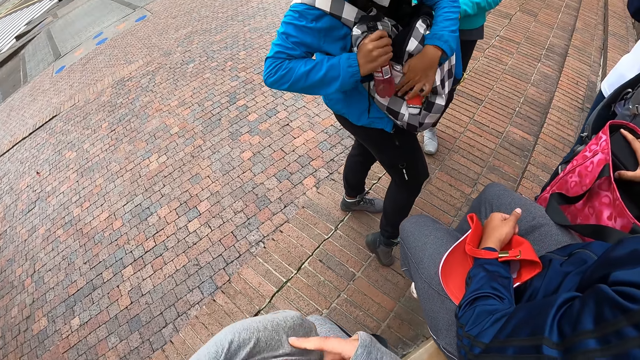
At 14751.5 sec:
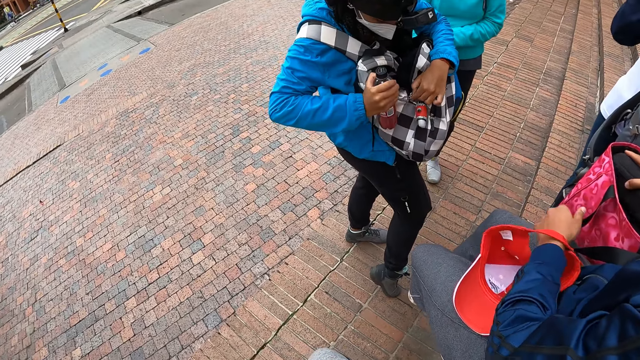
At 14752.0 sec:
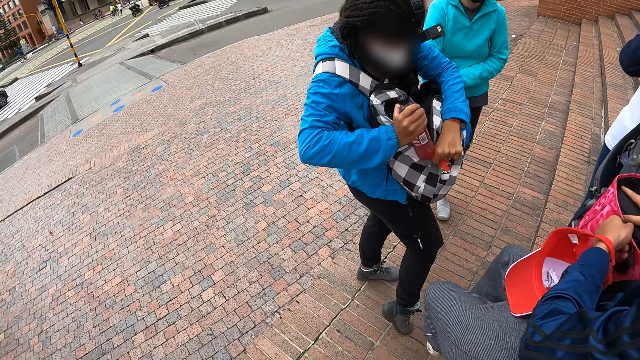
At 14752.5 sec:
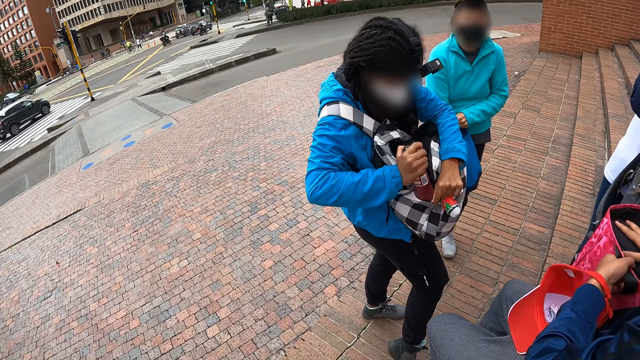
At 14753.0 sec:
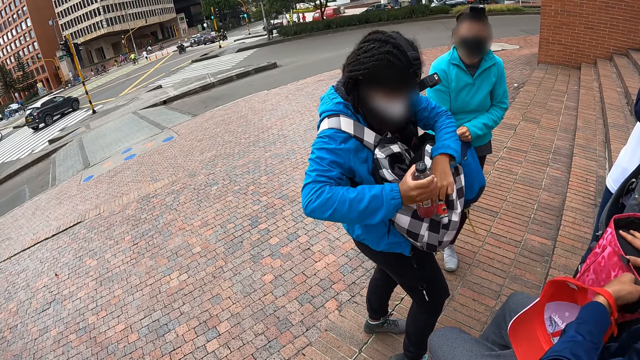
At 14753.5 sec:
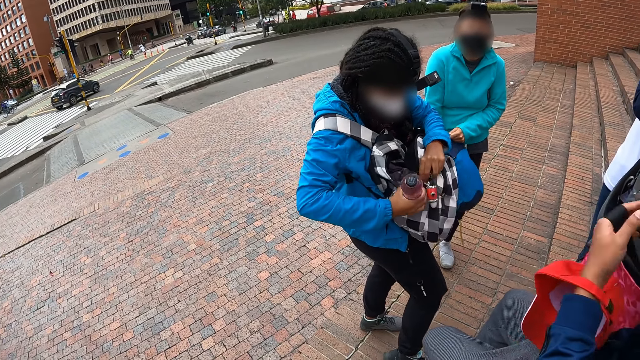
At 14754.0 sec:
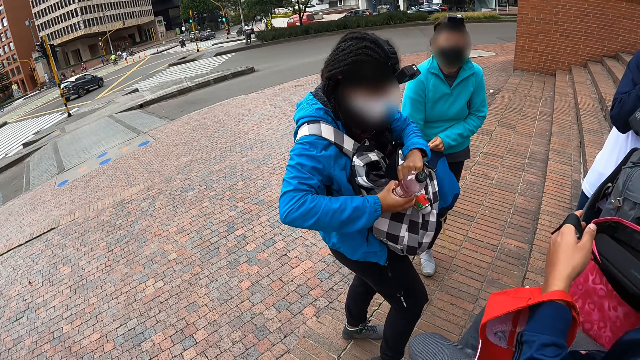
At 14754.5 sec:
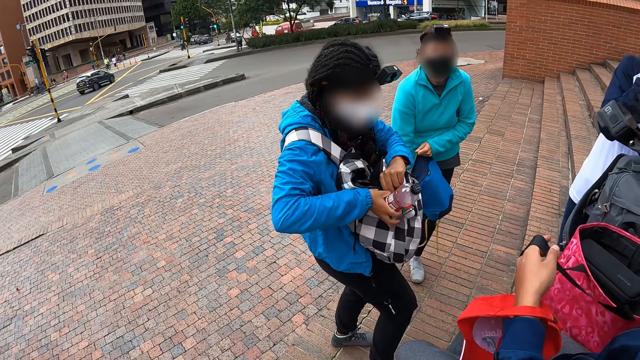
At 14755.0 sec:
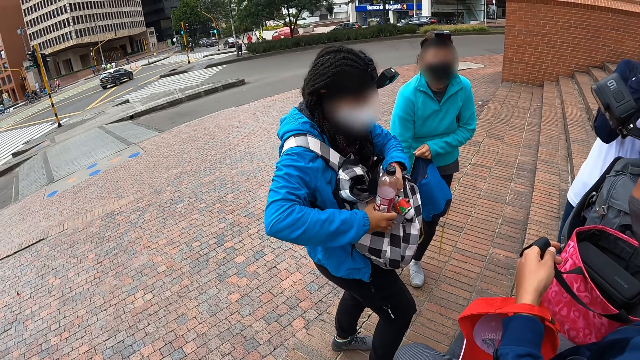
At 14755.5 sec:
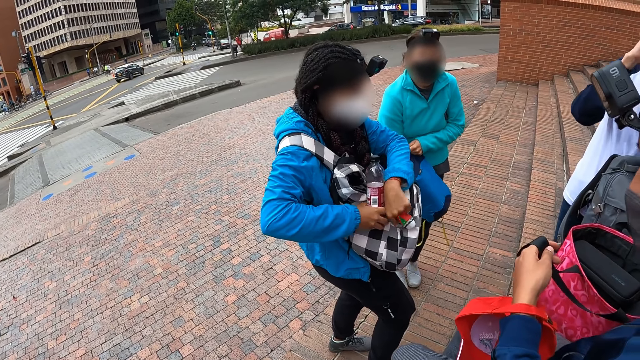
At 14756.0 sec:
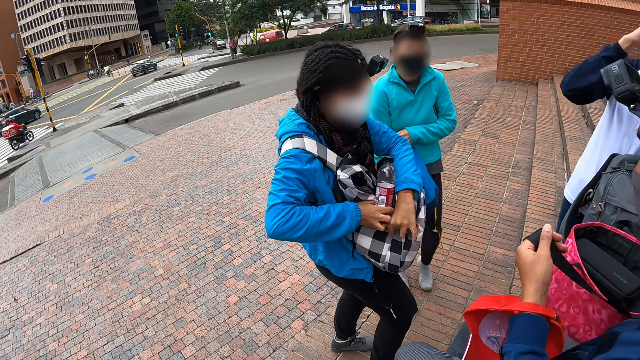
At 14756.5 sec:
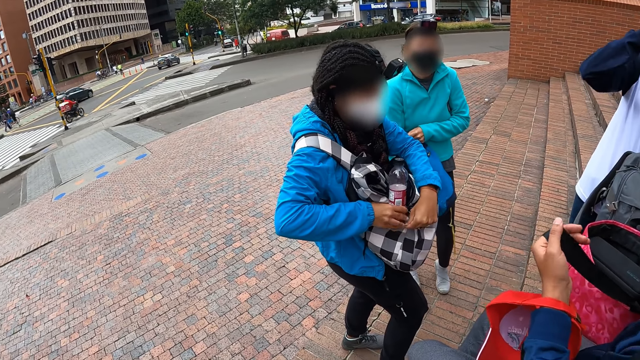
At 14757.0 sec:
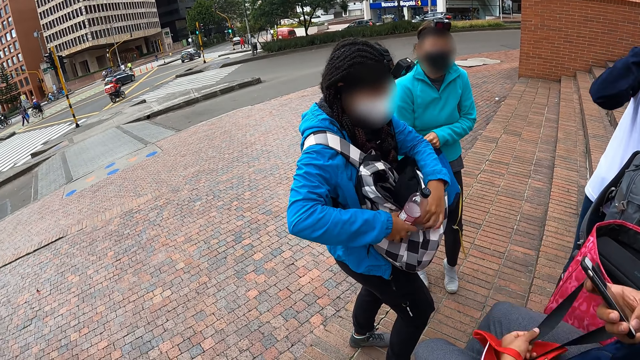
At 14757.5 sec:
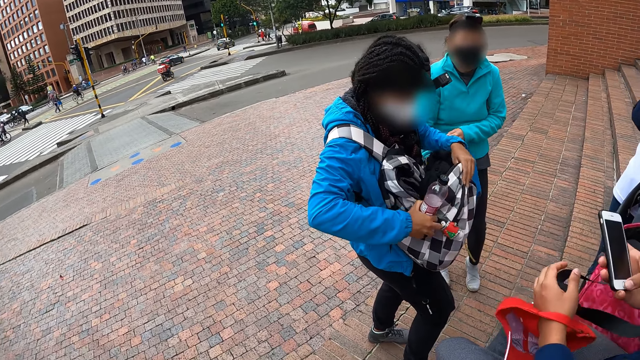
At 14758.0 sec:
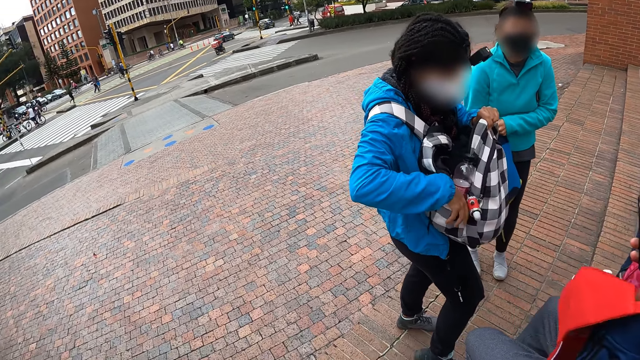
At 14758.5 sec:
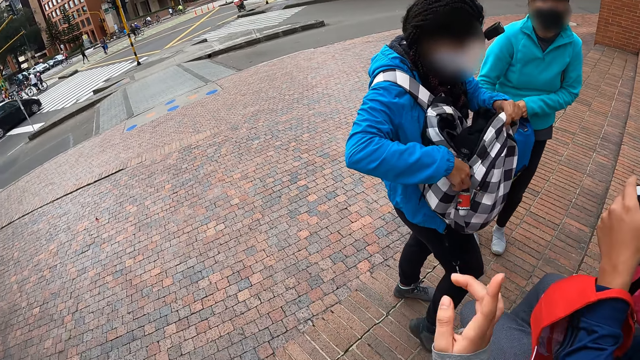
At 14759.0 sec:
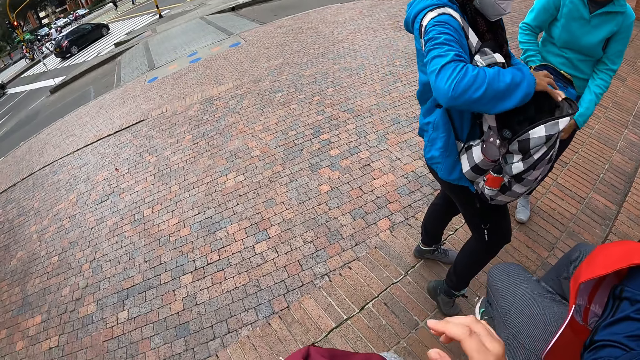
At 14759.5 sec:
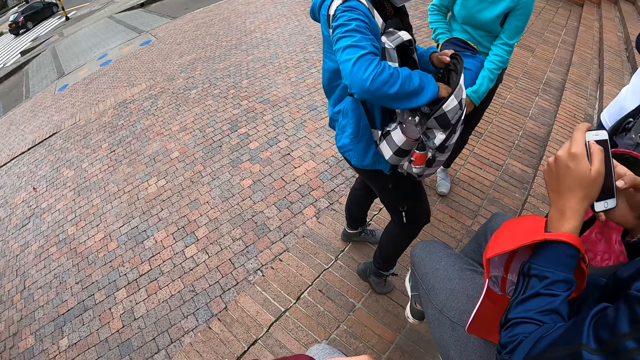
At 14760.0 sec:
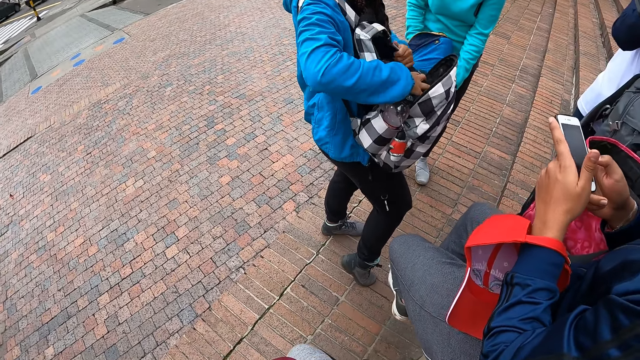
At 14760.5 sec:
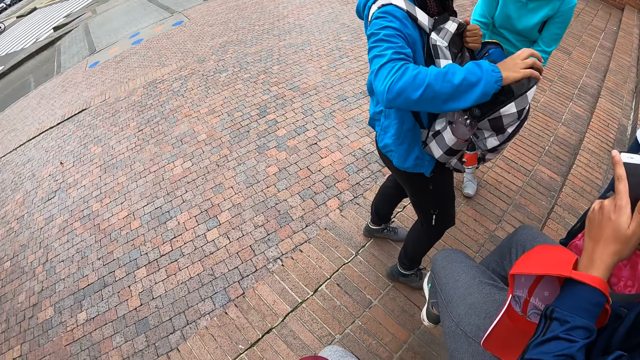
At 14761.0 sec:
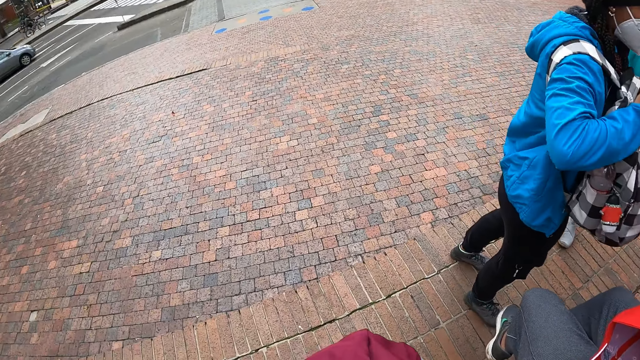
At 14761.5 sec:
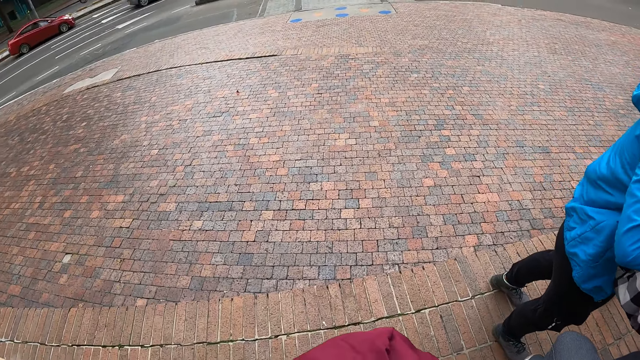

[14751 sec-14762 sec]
The camera wearer touches the cloth. The woman puts the bottle inside the side pouch of the bag with her right hand. The man operates the mobile phone in his right hand. The camera wearer points the finger.

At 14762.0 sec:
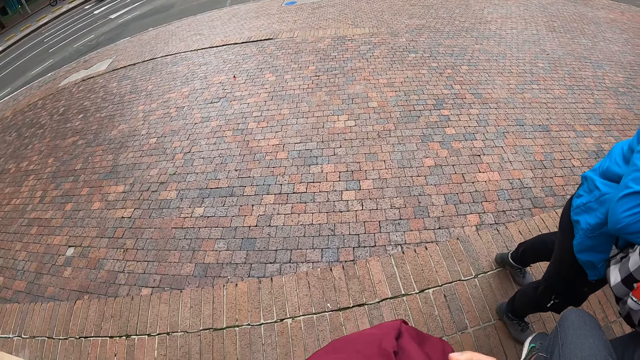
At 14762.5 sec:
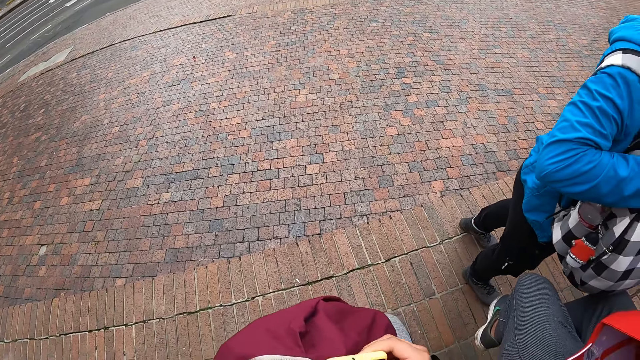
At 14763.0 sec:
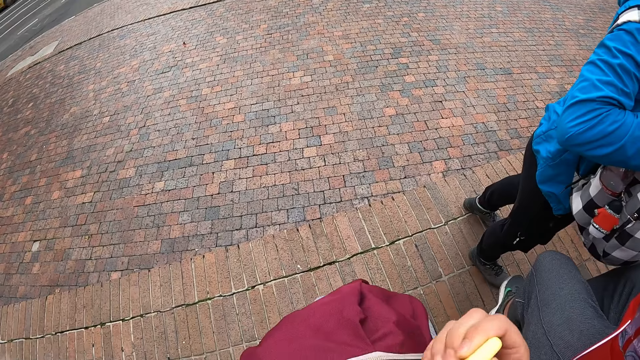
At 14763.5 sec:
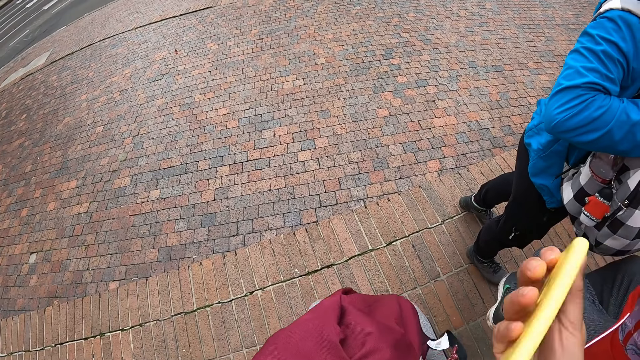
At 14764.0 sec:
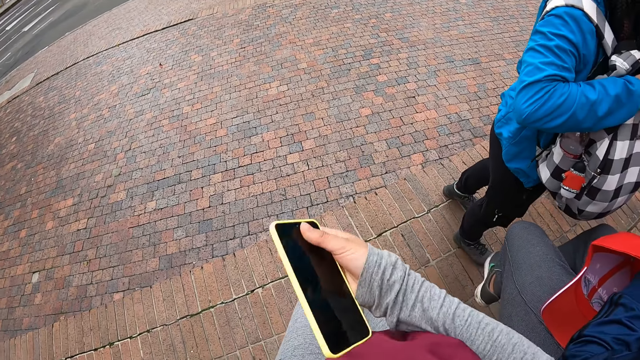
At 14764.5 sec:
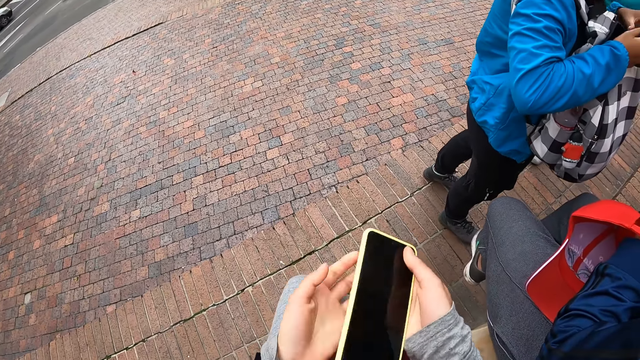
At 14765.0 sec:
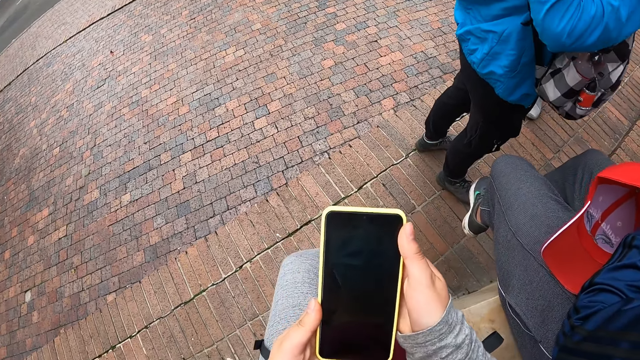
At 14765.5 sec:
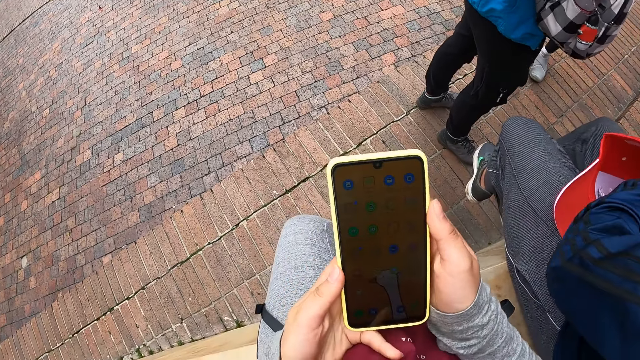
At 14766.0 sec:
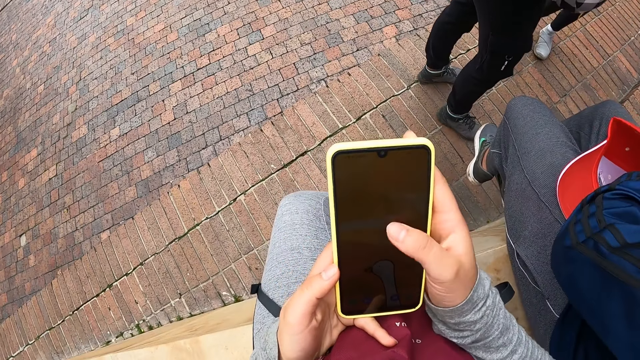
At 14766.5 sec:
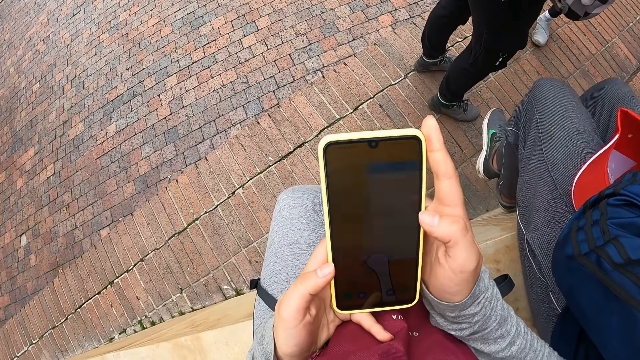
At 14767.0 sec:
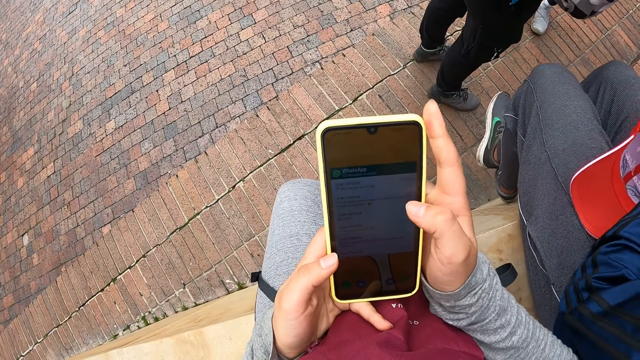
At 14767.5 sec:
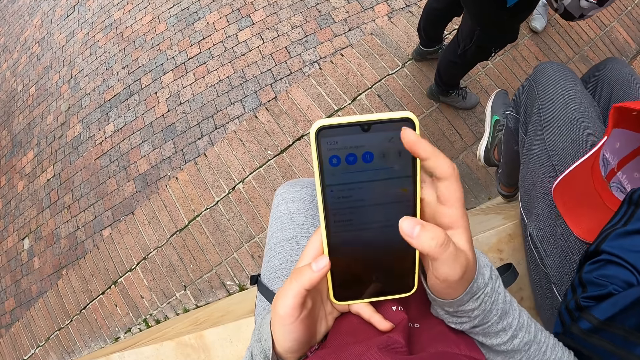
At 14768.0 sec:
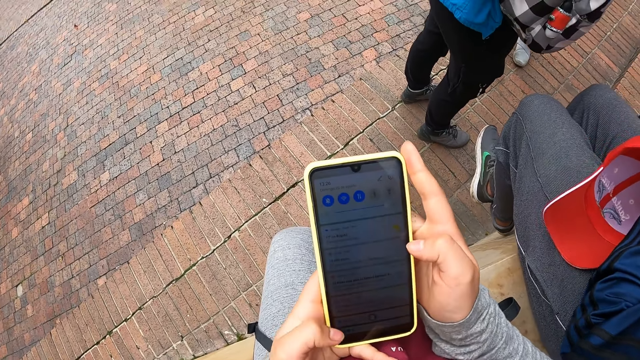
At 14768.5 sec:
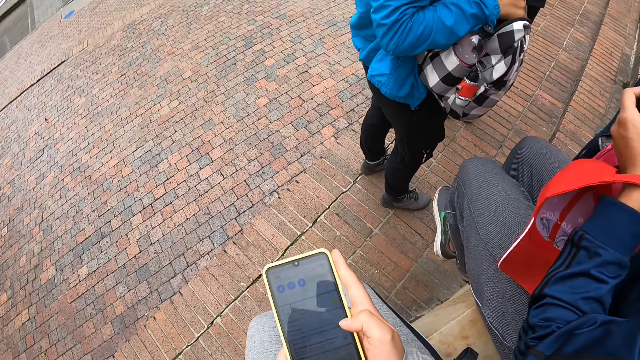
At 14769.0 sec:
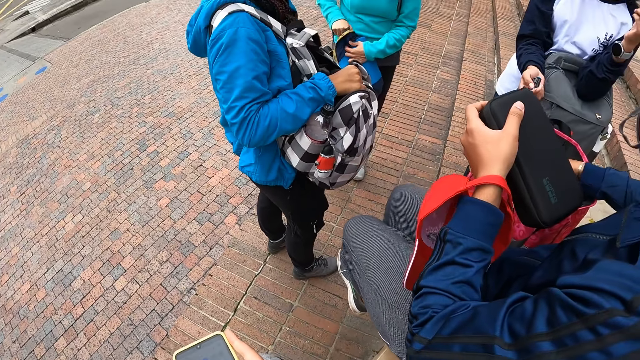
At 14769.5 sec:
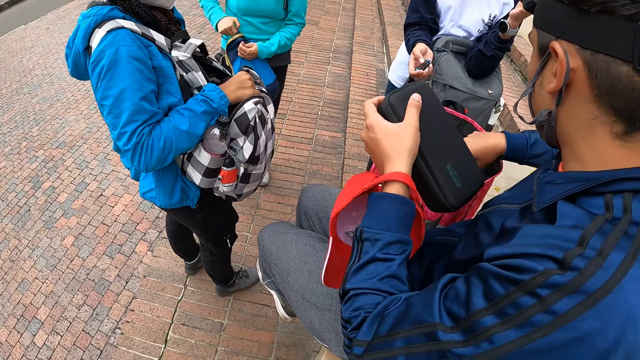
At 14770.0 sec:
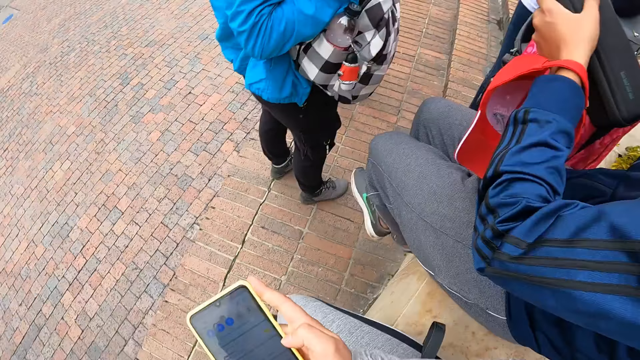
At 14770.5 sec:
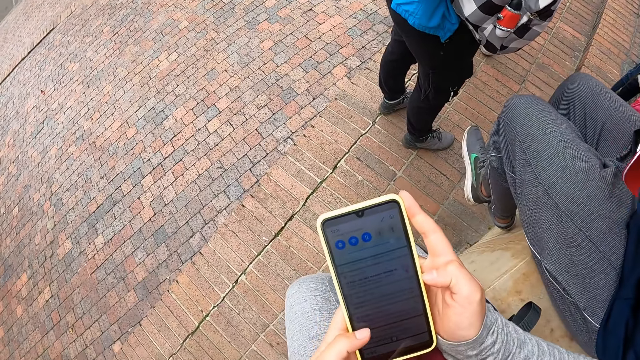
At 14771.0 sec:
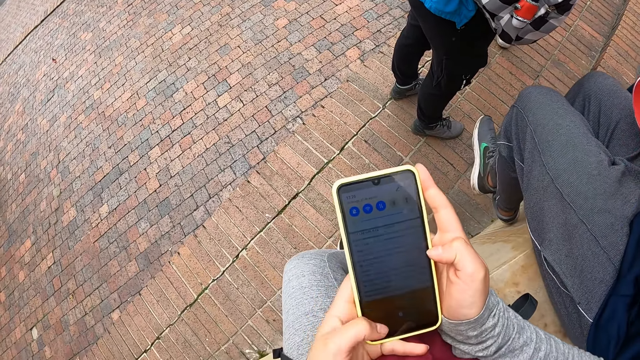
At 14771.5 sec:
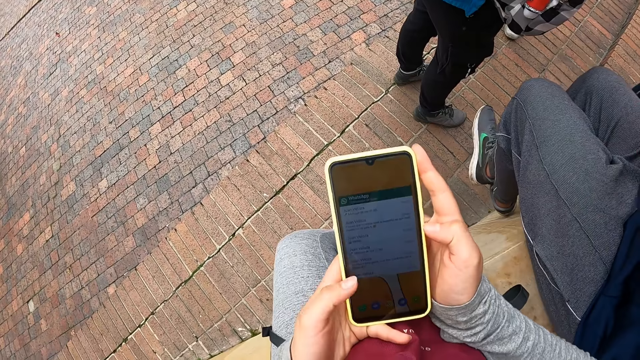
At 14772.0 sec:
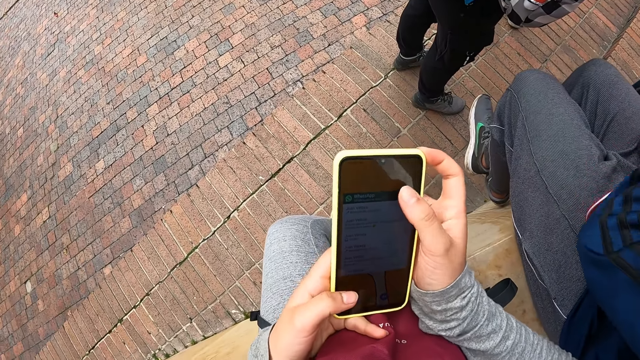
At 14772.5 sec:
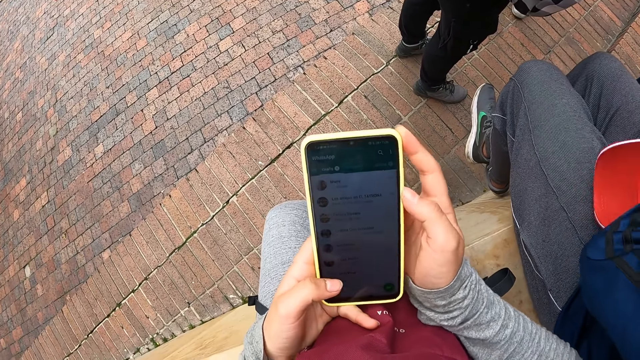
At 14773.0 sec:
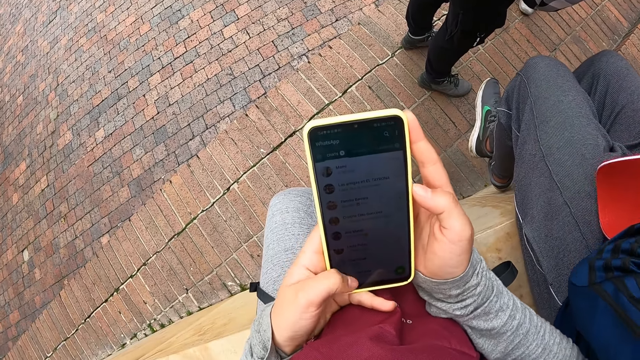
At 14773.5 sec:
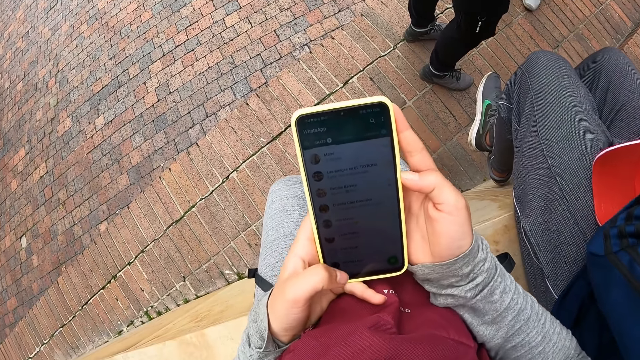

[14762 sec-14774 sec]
The camera wearer takes out a mobile phone from the bag on her laps with her right hand. She operates the mobile phone with her right hand.
